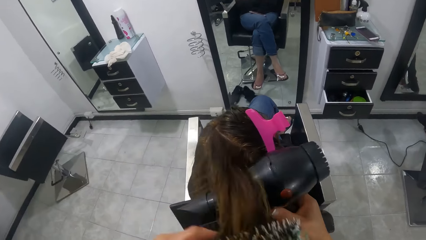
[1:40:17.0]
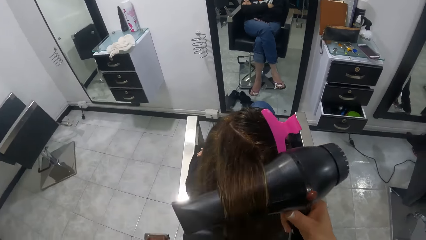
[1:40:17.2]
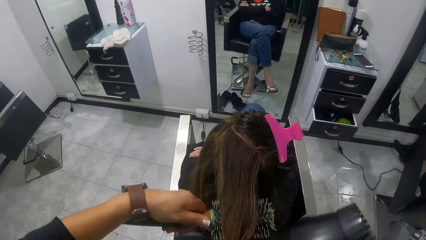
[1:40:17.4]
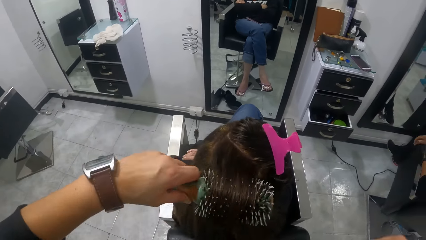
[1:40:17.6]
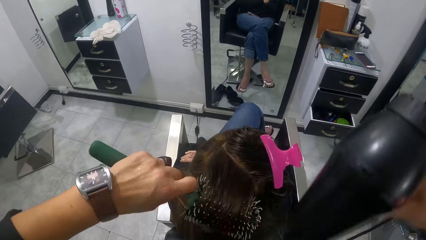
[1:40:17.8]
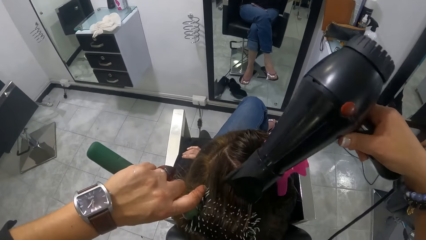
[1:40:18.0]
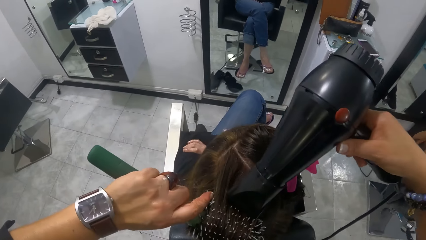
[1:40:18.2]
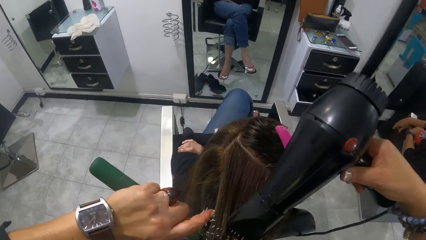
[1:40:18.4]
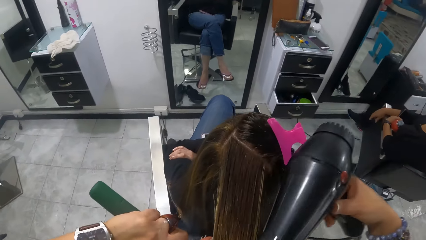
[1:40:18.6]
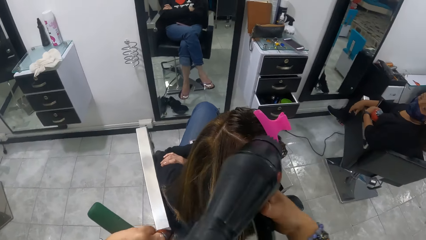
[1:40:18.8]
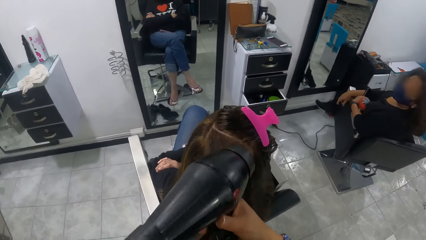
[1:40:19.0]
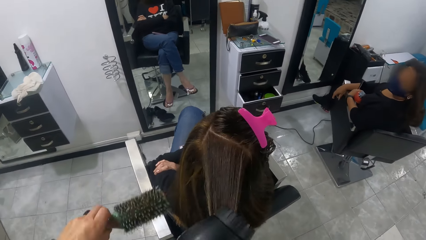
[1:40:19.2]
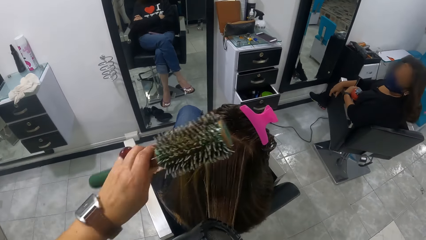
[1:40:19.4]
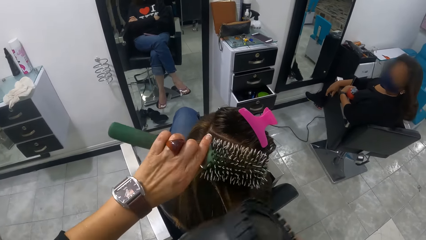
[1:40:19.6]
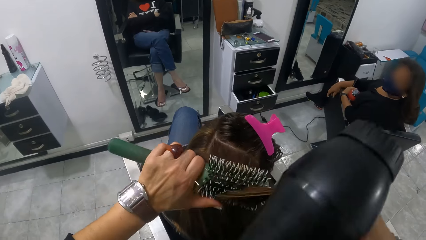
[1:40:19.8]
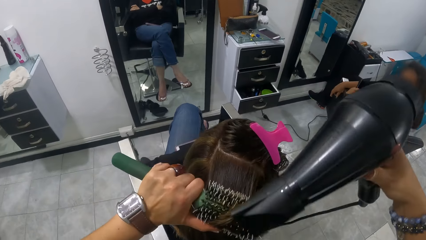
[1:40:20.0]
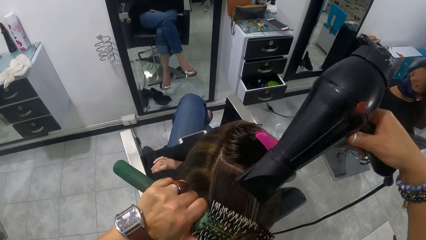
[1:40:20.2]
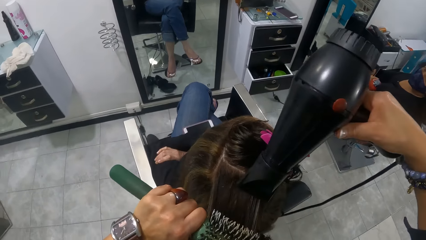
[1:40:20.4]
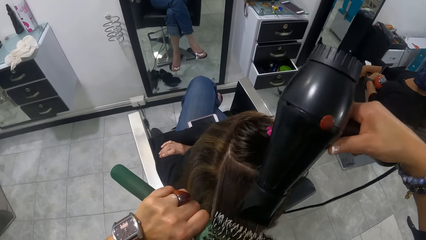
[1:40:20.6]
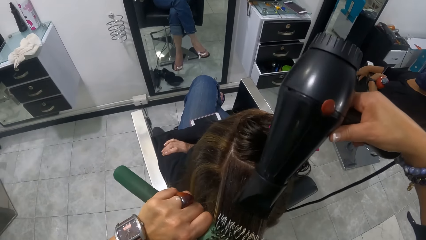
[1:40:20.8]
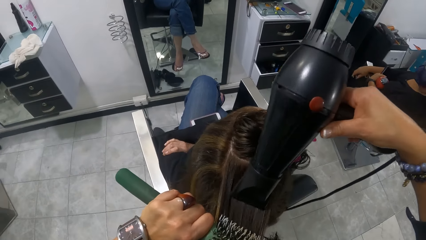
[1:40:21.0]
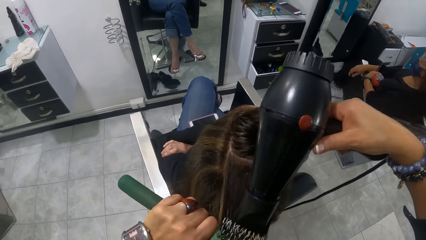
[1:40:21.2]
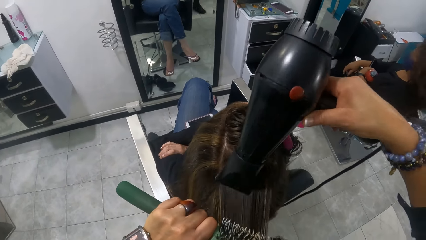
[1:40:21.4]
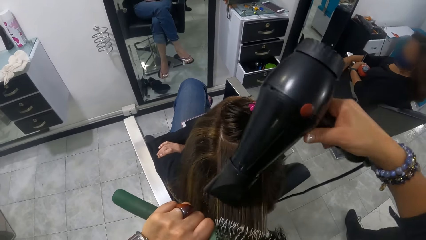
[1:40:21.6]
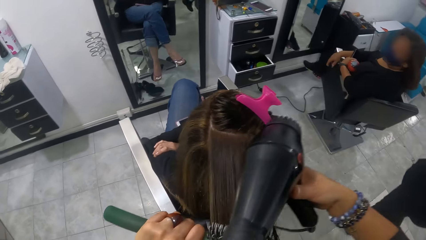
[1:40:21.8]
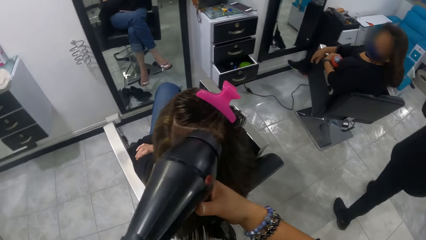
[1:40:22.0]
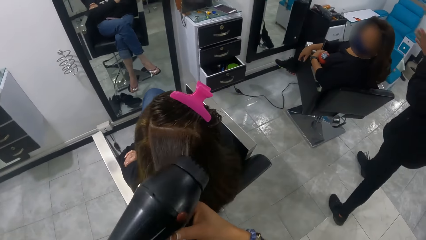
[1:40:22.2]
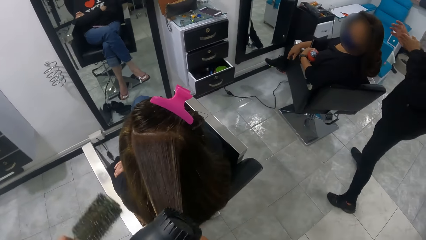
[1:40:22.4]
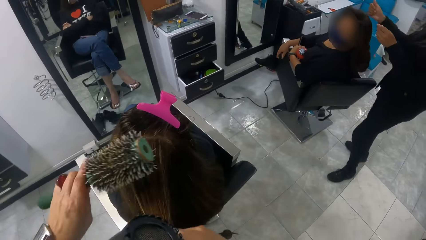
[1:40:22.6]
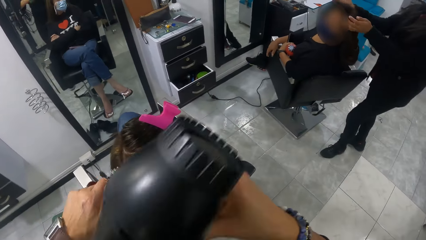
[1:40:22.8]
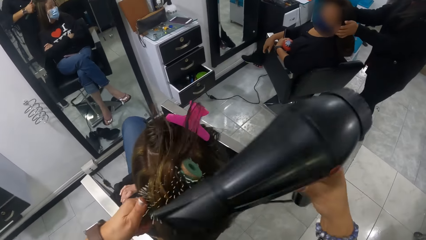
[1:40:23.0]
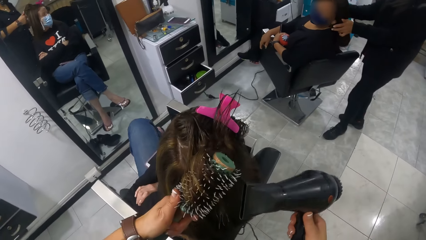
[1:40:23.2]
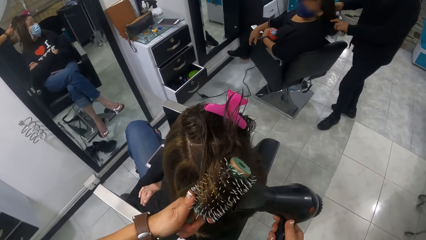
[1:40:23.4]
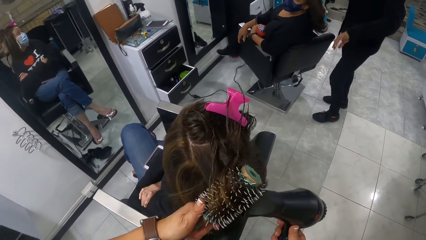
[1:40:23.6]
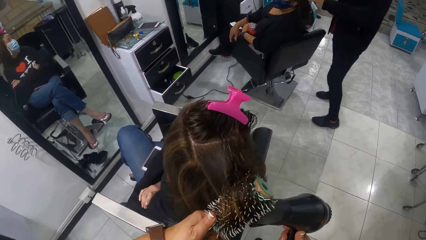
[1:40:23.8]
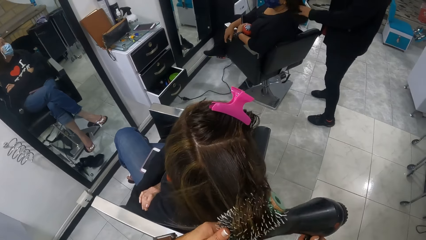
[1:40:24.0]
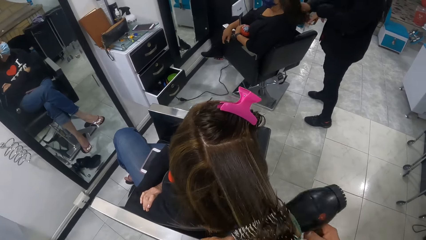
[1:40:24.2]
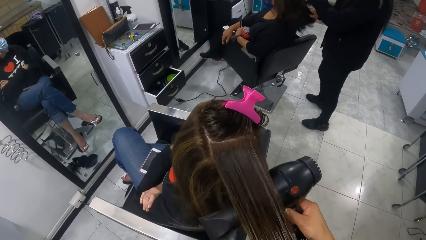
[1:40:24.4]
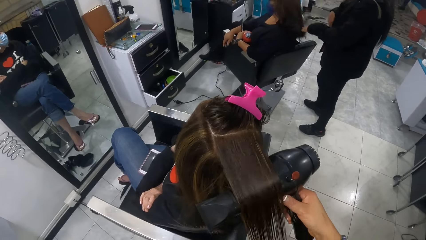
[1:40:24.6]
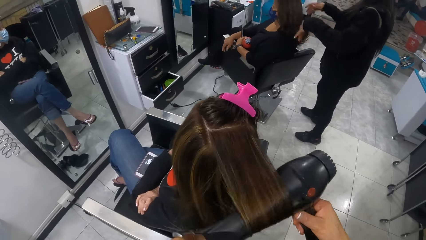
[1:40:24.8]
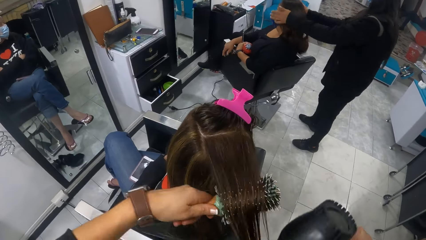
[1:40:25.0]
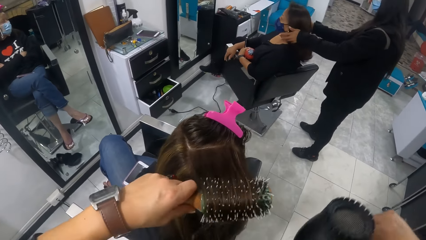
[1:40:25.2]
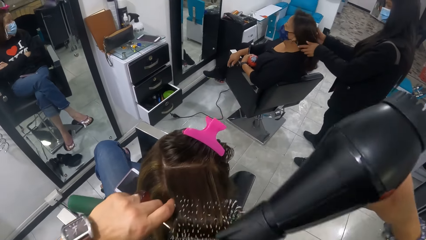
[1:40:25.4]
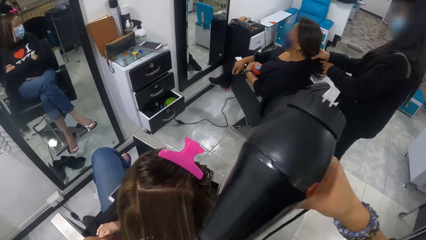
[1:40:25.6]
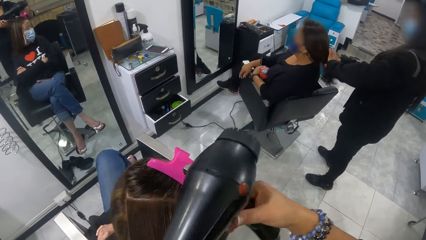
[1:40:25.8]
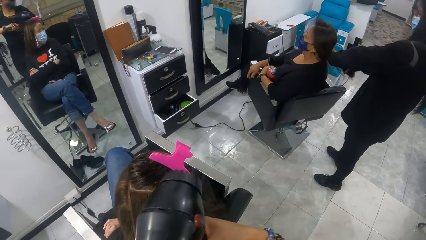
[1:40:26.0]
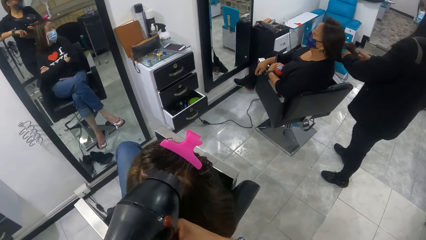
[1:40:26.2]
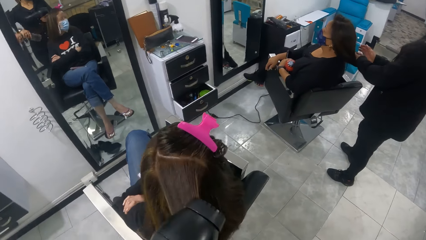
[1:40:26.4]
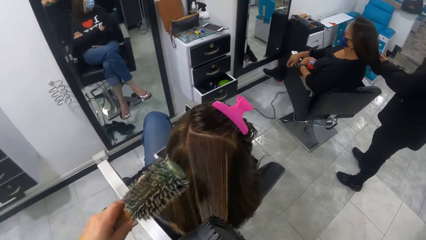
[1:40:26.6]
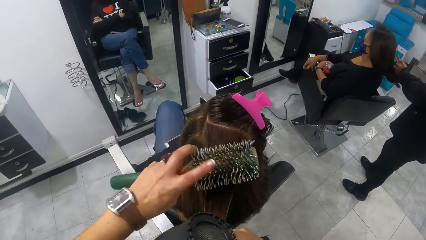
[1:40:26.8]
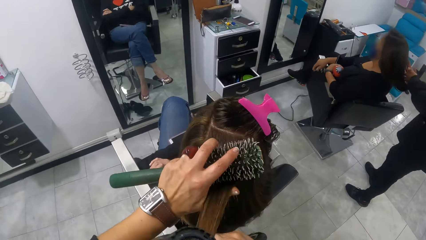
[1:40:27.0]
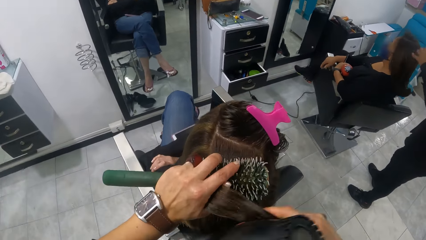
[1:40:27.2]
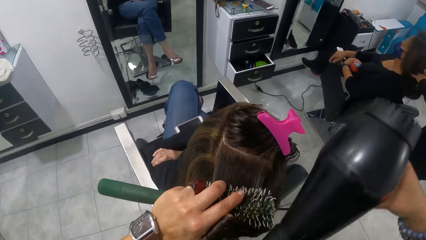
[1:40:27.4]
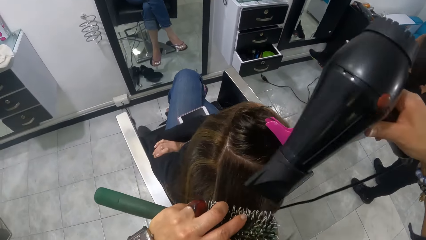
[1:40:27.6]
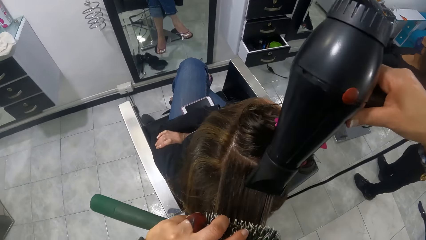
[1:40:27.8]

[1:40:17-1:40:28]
A woman interacts with the camera wearer. Another woman rubs conditioner on the first woman's hair.

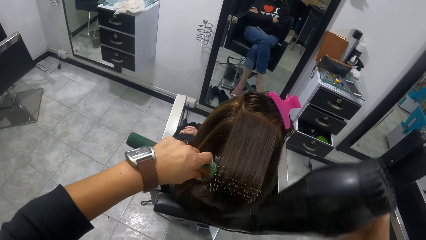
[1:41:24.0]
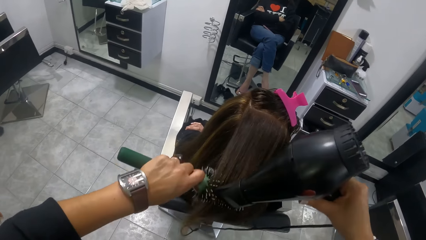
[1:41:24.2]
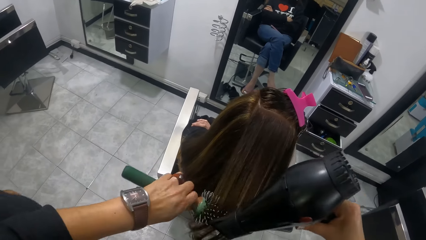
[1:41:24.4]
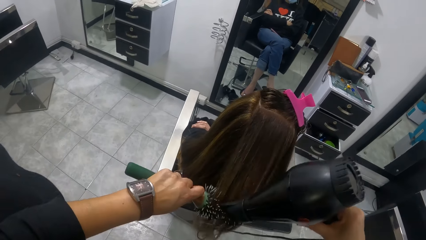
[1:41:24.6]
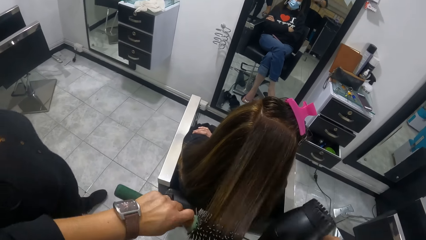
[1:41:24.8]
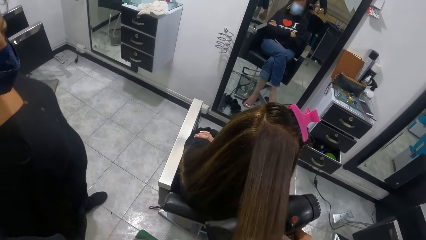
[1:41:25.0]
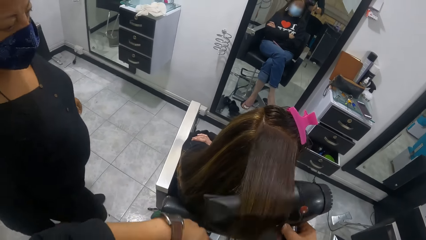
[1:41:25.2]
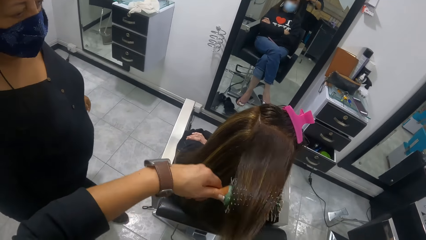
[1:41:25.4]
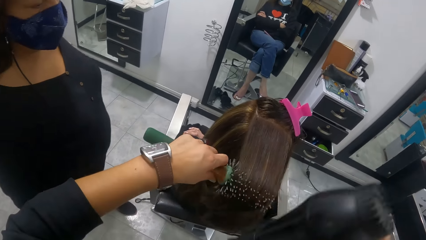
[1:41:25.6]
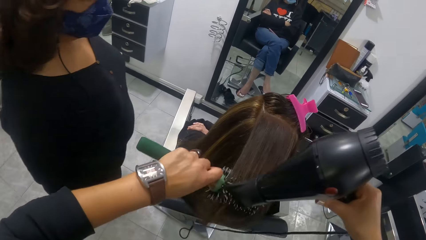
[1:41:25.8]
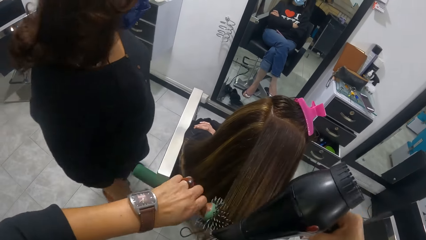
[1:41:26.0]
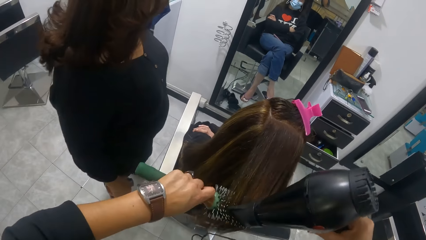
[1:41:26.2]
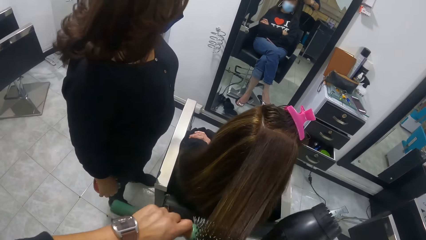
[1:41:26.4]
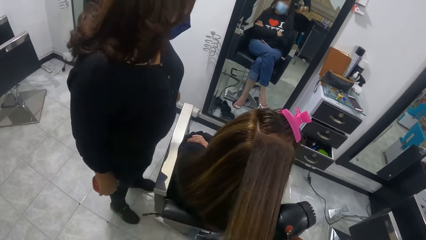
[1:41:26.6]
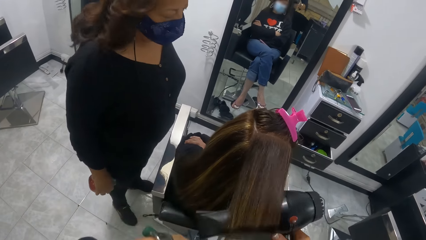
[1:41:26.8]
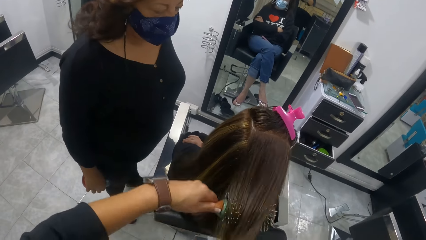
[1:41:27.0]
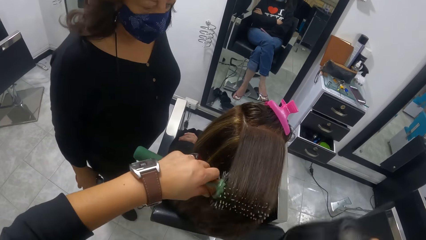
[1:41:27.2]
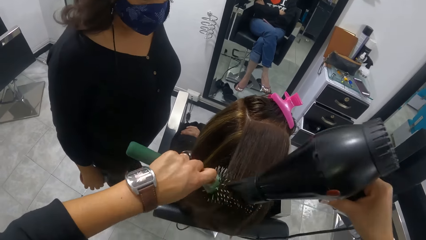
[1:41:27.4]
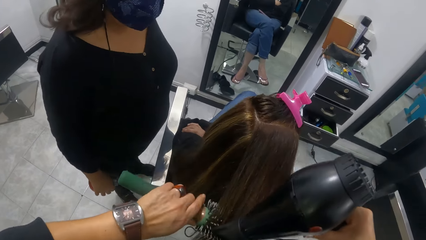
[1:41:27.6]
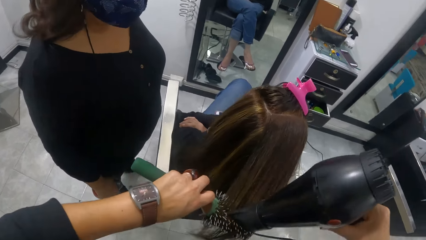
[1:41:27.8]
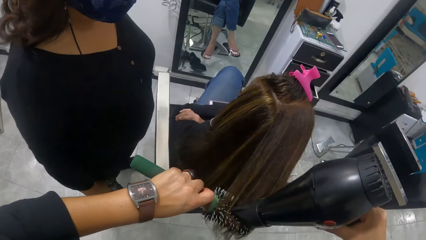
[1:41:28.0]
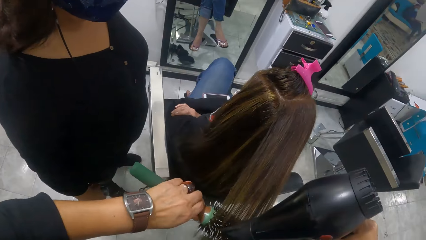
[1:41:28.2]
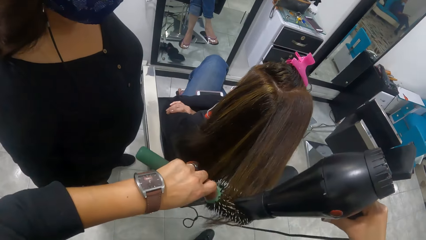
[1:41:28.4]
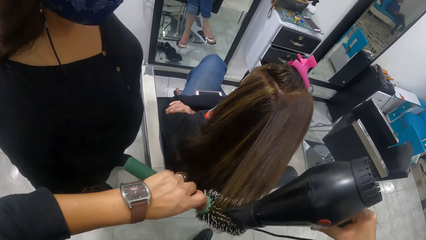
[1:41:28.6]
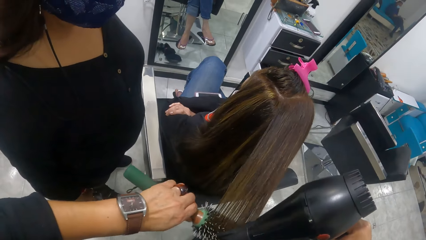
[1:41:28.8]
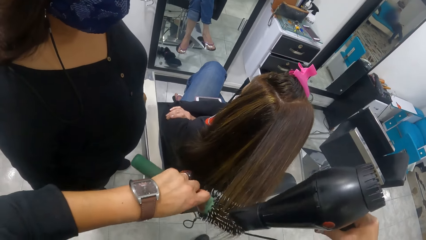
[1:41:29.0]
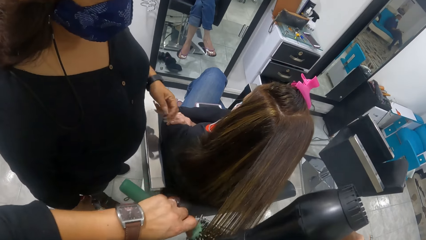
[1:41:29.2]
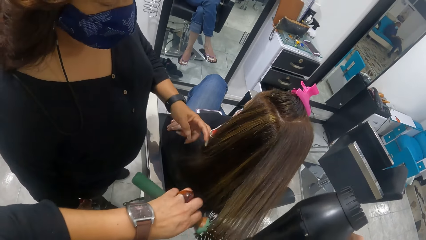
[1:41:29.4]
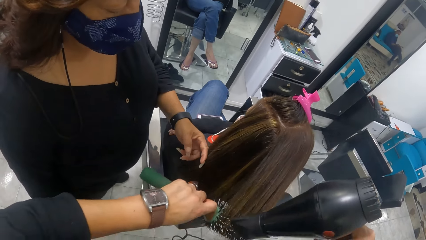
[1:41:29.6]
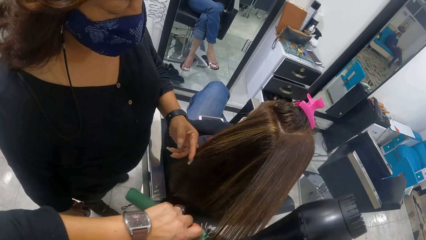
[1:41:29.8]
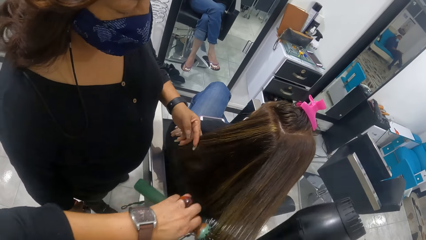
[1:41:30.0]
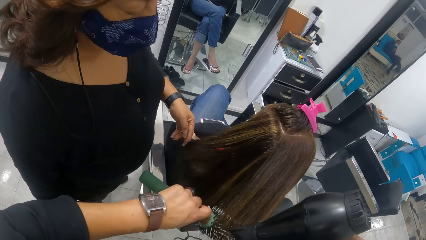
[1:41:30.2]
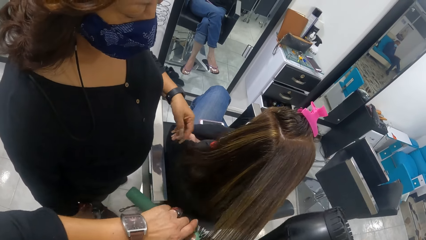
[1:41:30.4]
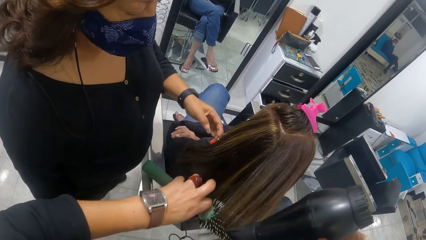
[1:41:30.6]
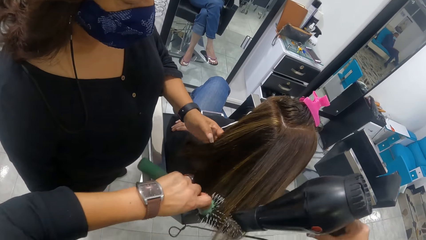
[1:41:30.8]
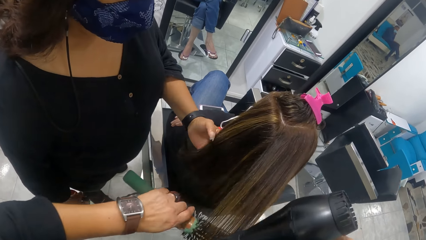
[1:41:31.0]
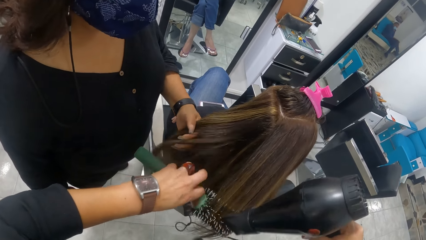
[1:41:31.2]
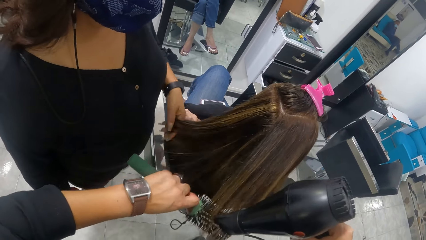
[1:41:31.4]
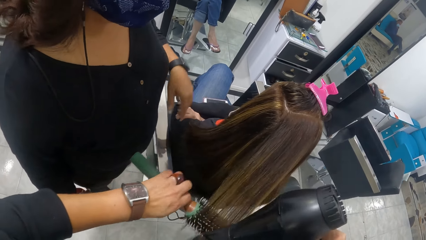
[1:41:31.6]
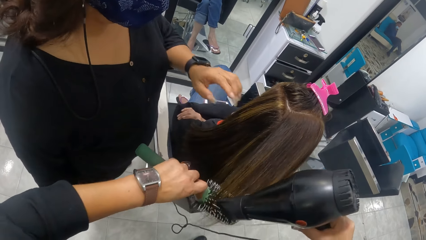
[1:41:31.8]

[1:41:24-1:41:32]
The woman interacts with the camera wearer. The woman strokes another woman's hair with her left hand.
